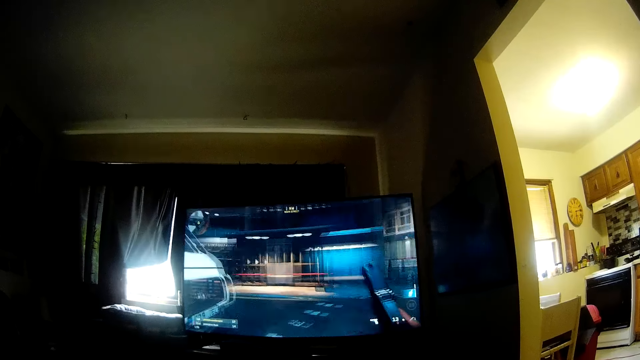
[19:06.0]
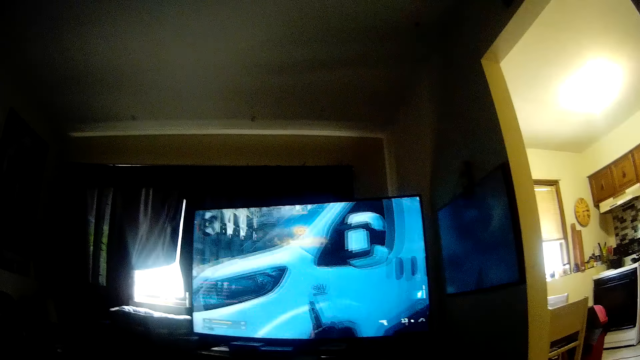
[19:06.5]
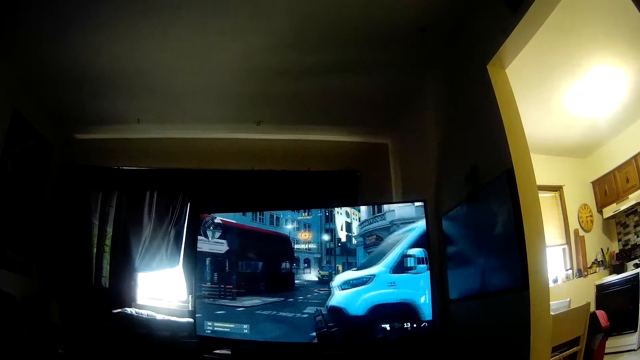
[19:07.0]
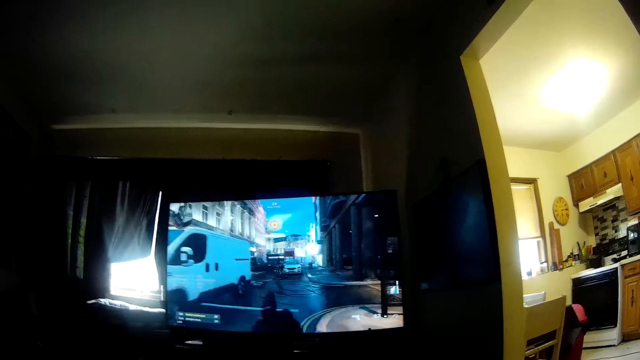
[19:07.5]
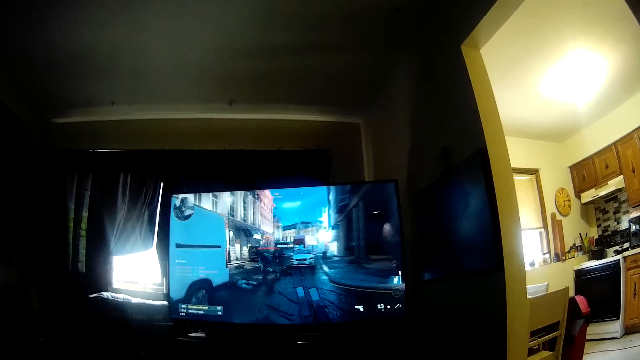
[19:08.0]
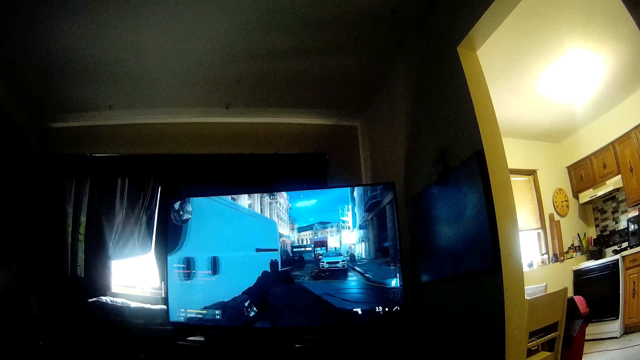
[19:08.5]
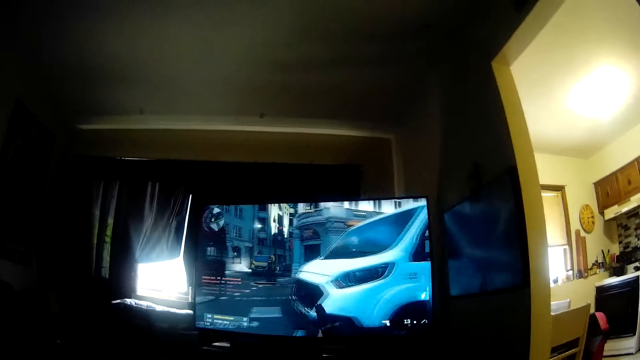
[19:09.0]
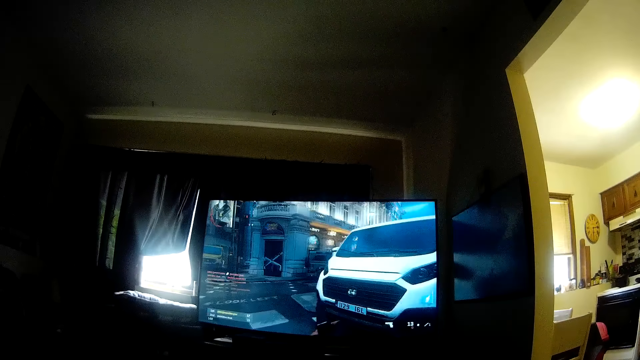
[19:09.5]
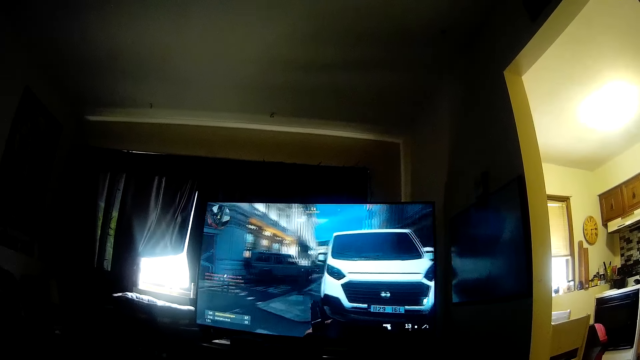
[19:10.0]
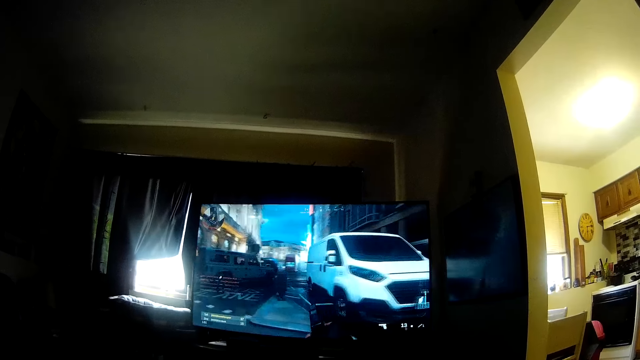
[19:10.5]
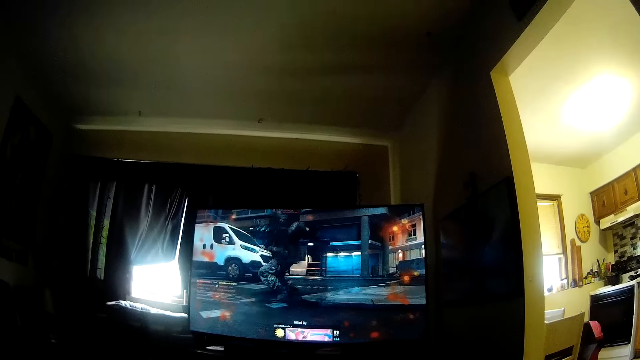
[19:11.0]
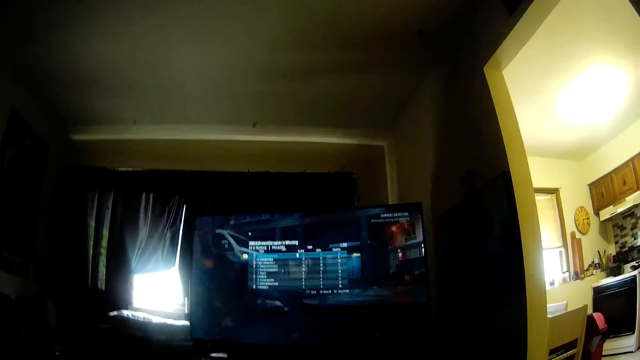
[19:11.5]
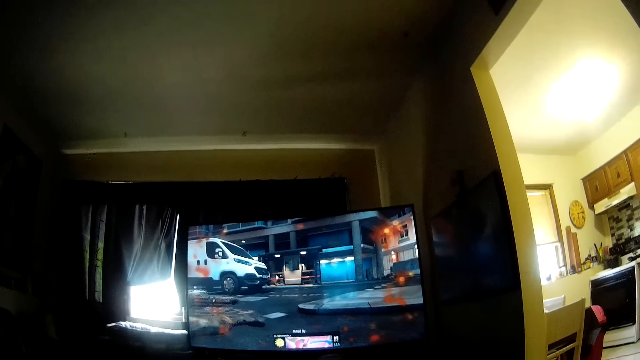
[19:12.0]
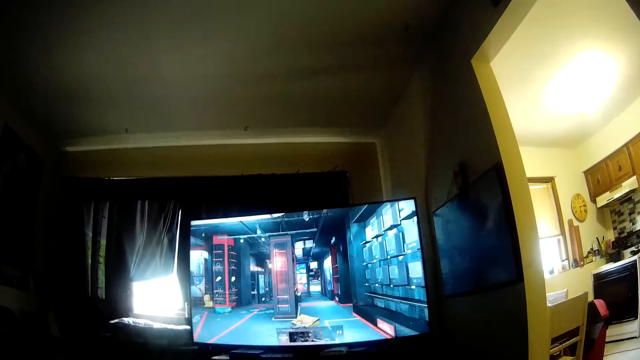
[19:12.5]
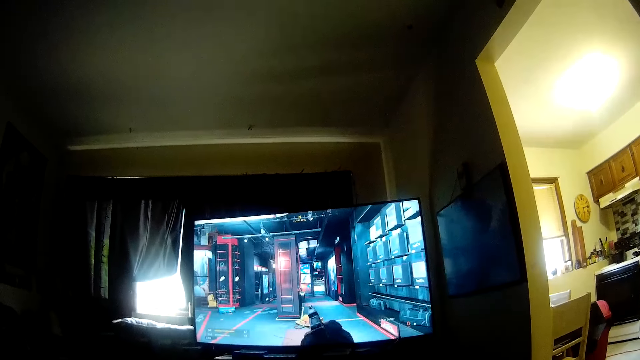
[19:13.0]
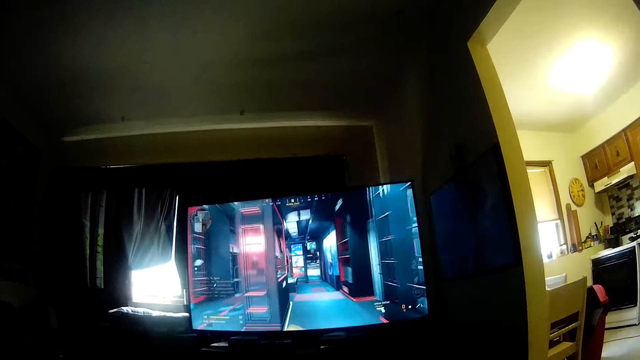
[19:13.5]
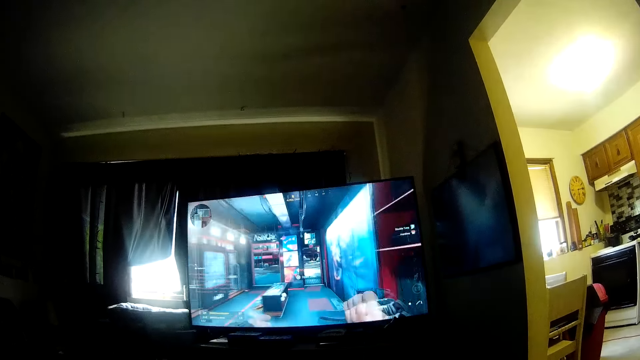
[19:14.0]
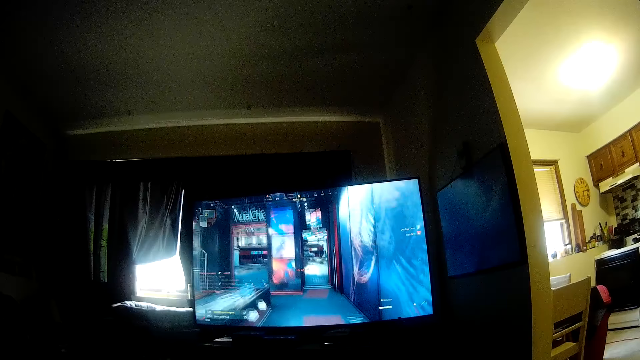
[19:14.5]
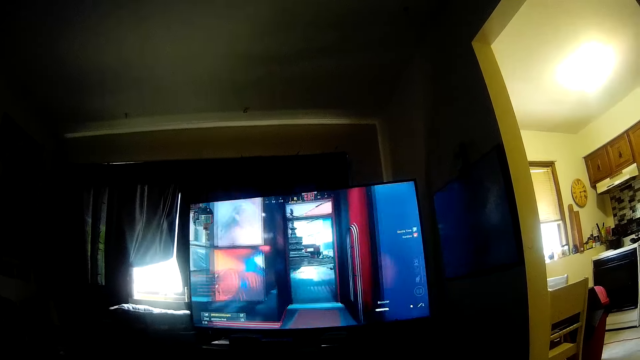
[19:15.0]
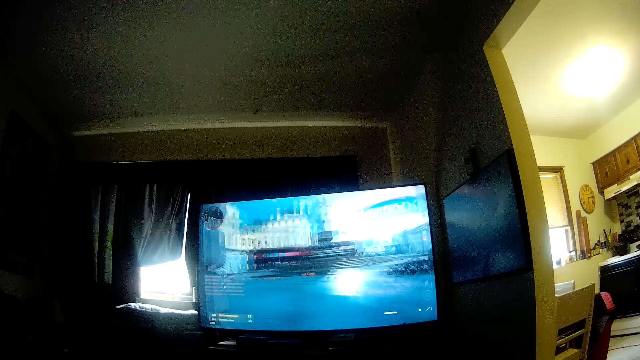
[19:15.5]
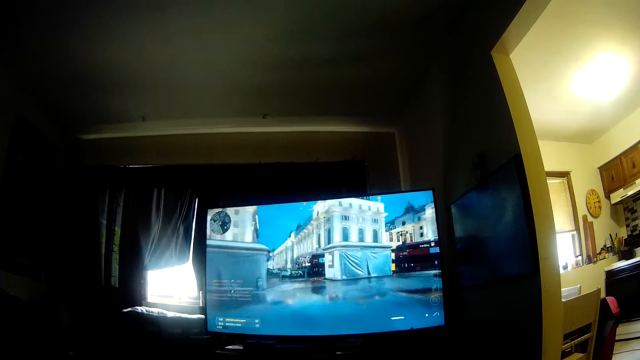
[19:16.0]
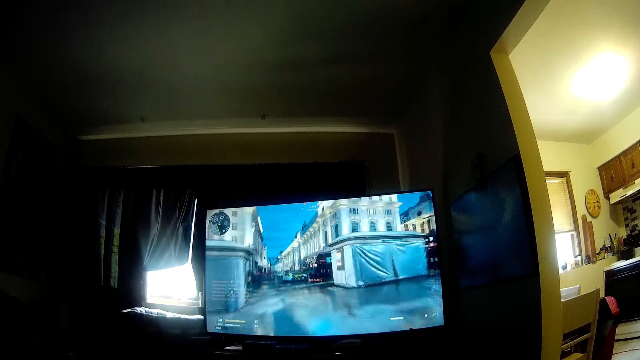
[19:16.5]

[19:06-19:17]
The camera wearer interacts with the woman. They stop interaction with the woman.

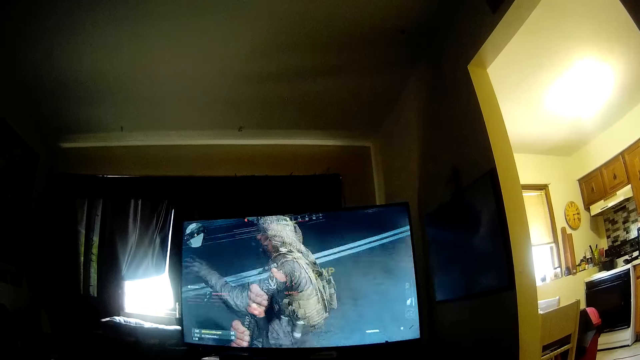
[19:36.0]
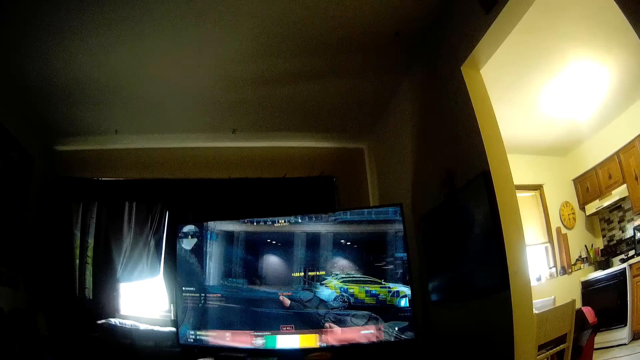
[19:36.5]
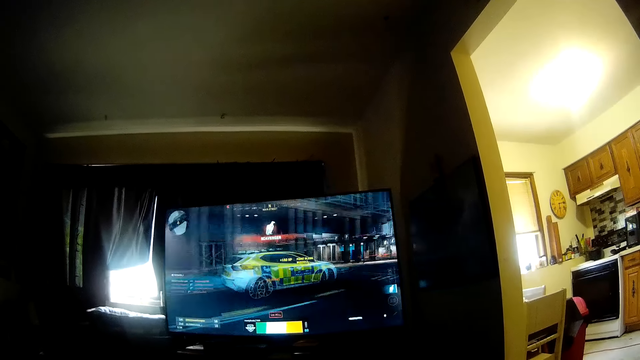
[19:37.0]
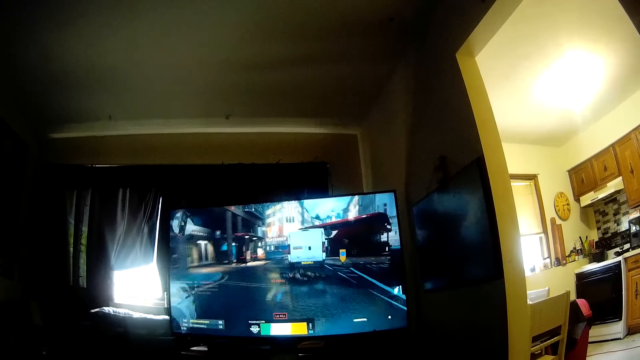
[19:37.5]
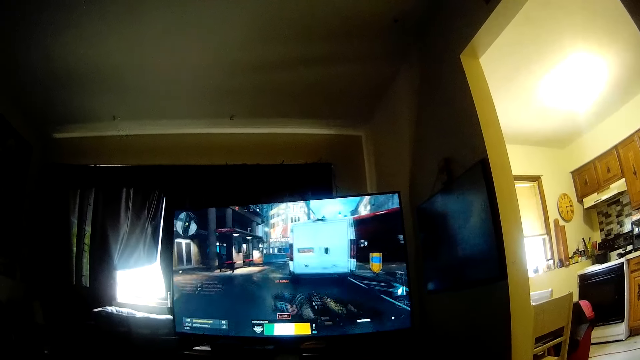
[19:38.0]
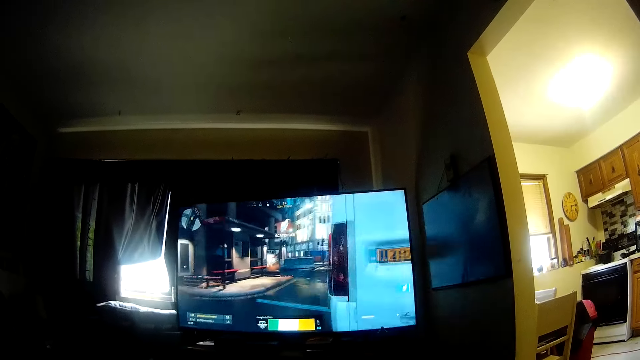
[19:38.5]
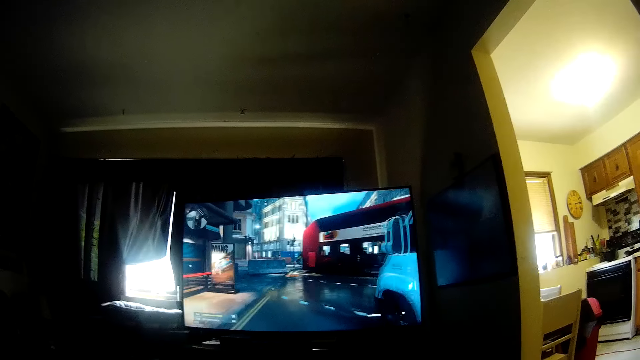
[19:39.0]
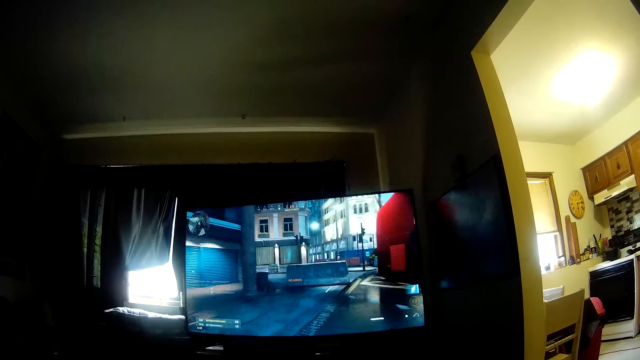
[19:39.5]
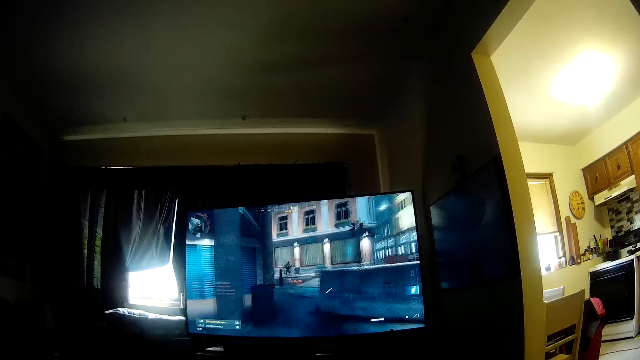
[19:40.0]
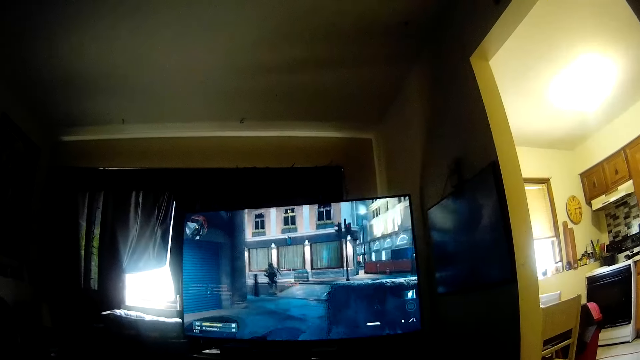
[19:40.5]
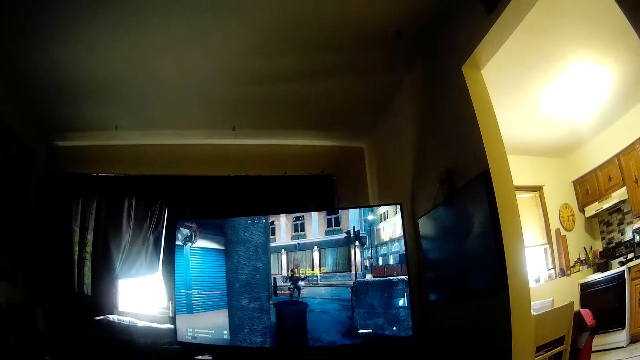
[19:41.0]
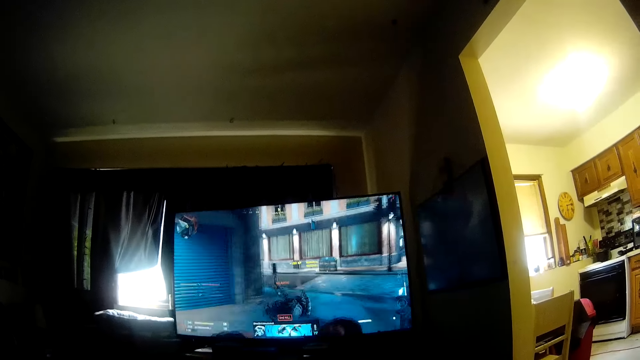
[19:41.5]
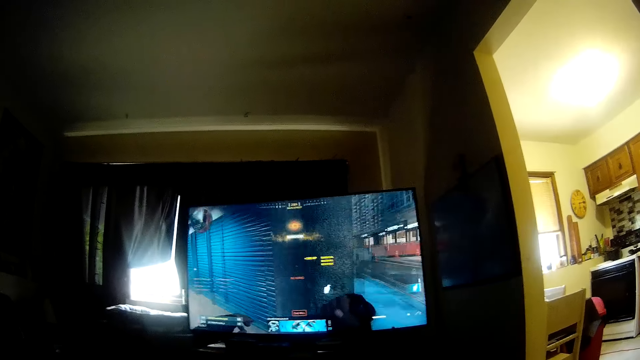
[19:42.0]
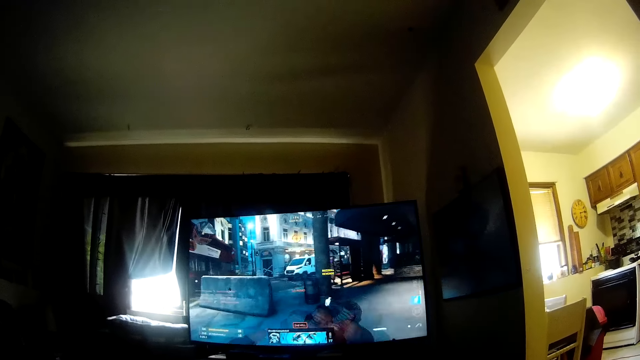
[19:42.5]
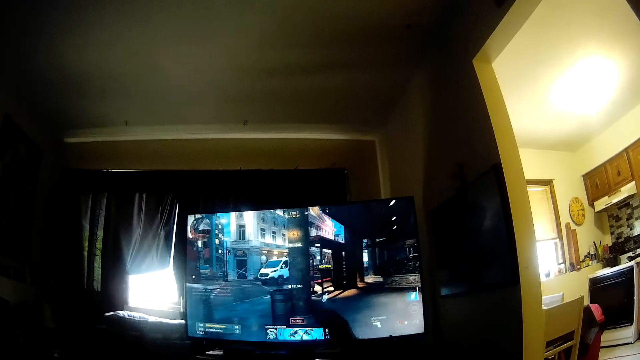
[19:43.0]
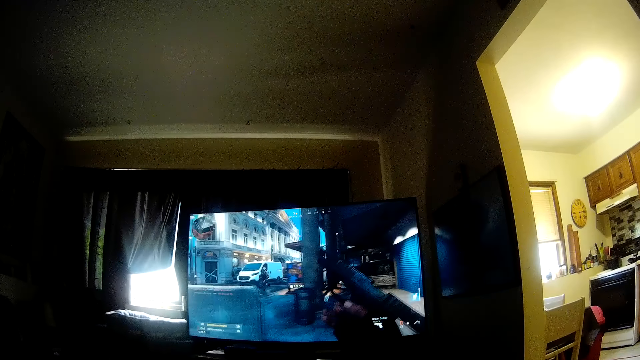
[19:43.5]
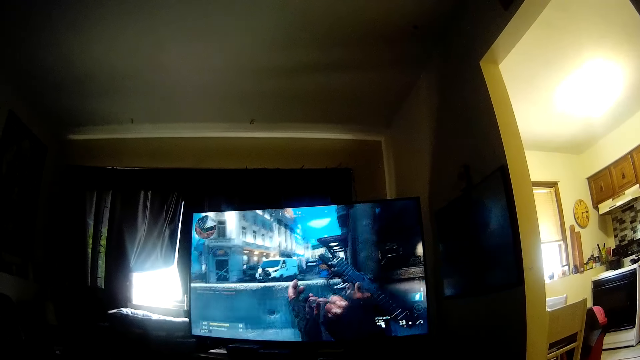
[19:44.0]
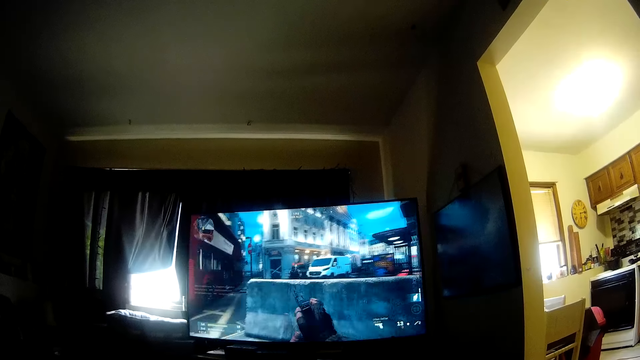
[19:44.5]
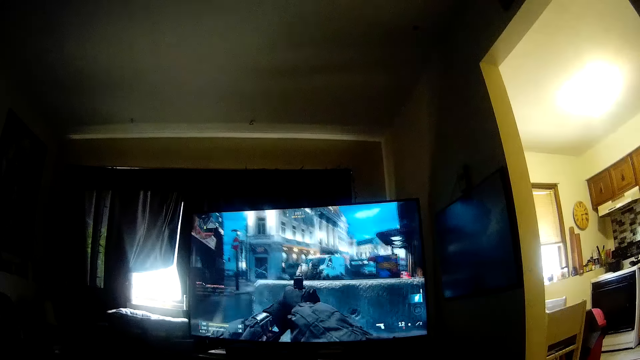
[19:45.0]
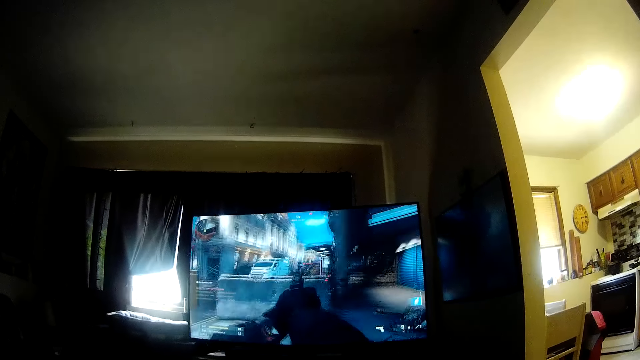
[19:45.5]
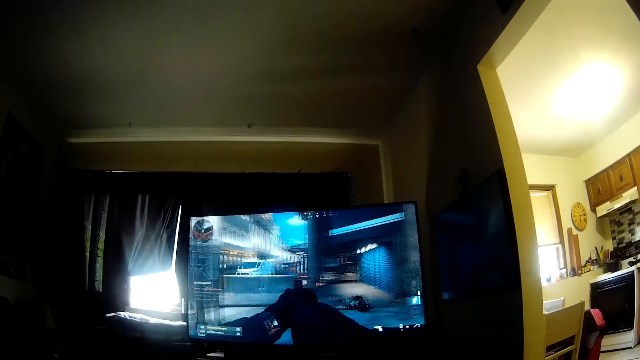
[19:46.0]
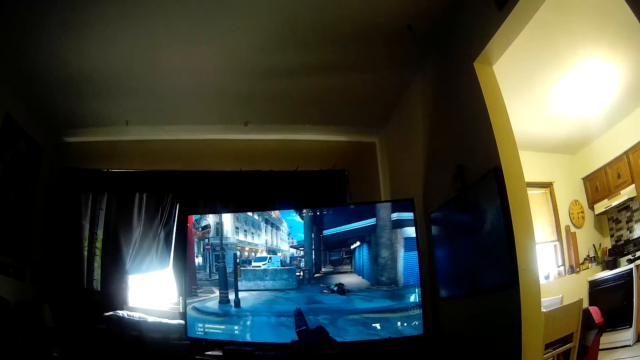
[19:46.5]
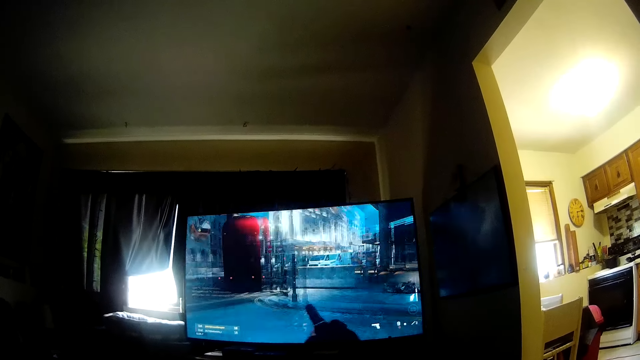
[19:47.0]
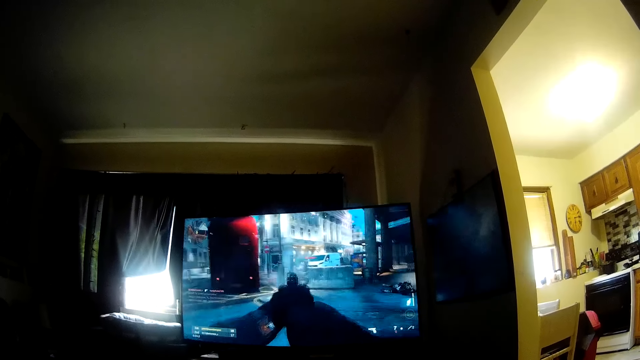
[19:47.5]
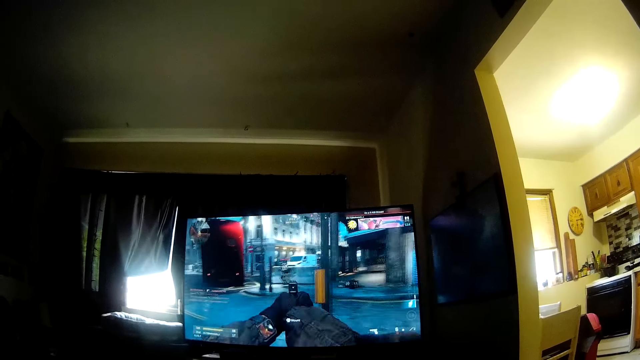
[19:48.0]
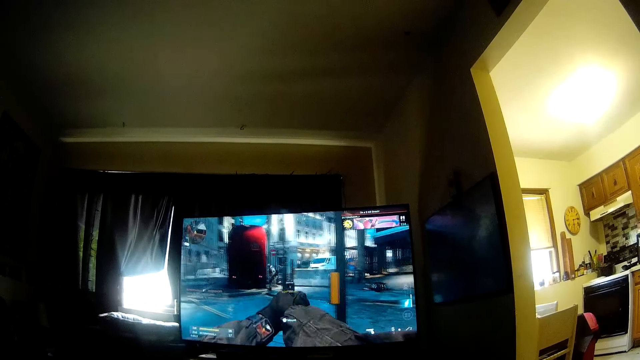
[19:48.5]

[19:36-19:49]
The camera wearer interacts with the woman. The woman interacts with the camera wearer. The woman stops interaction with the camera wearer.
